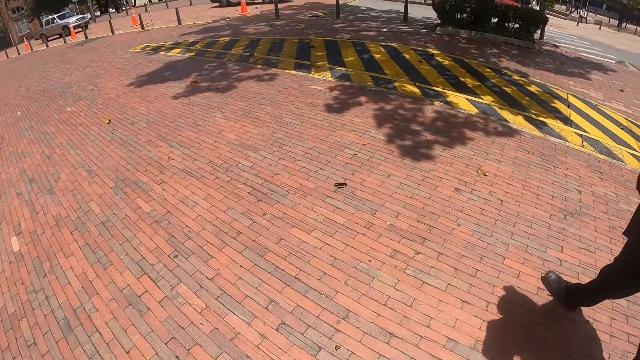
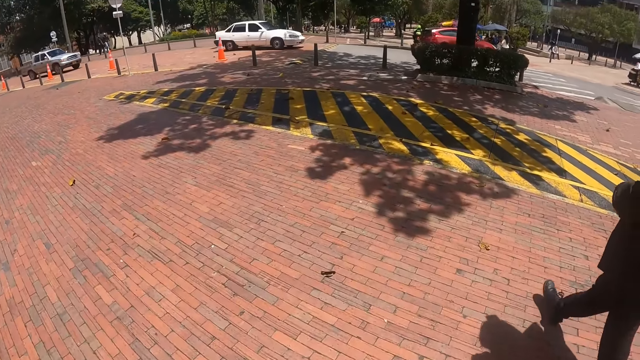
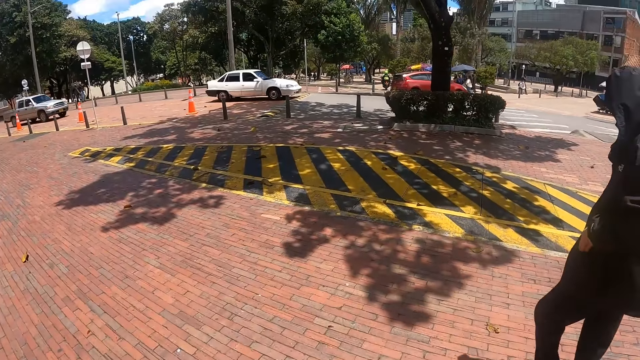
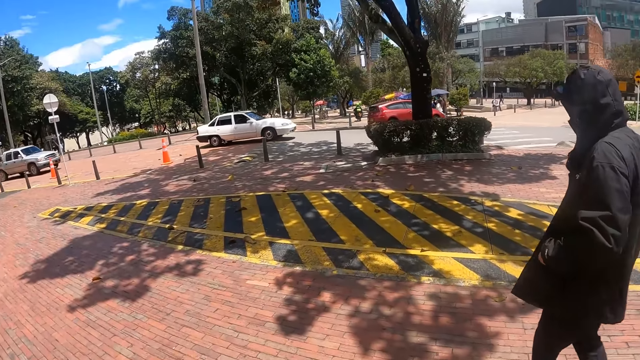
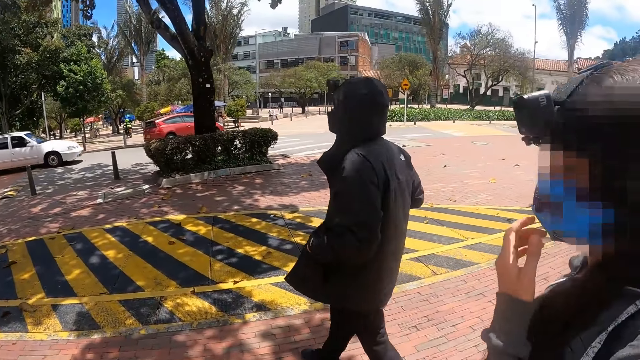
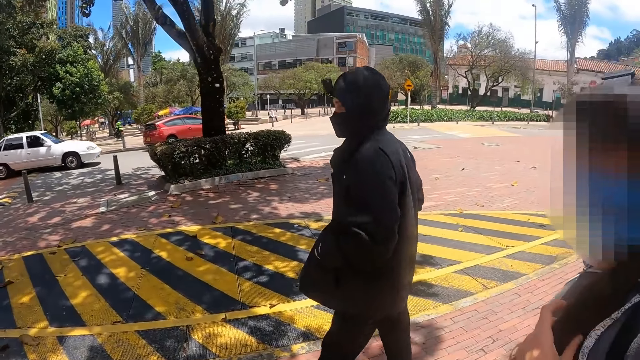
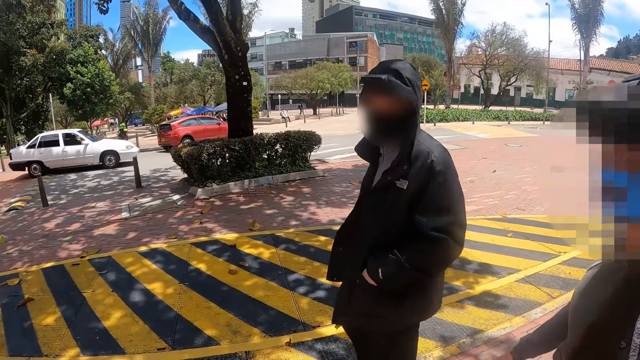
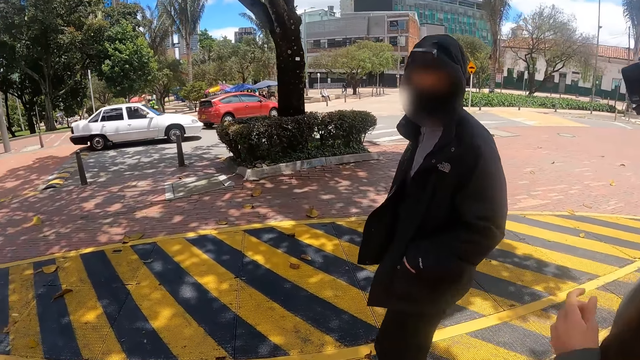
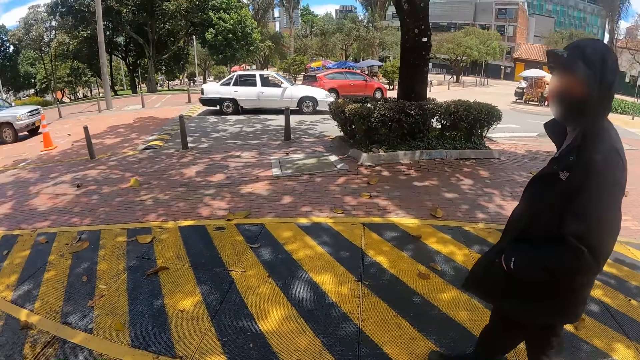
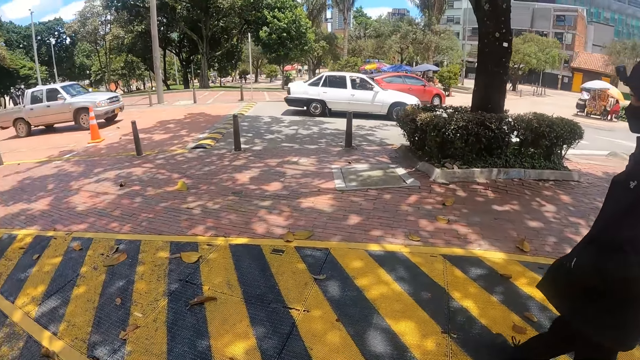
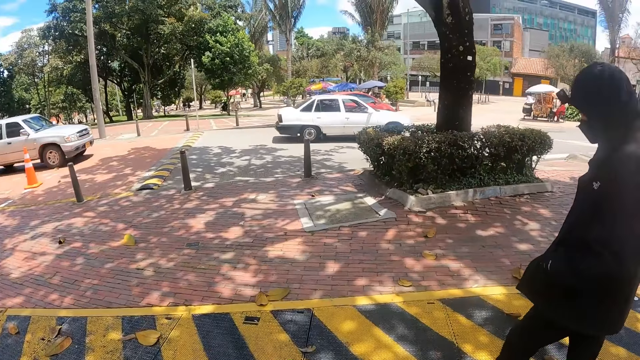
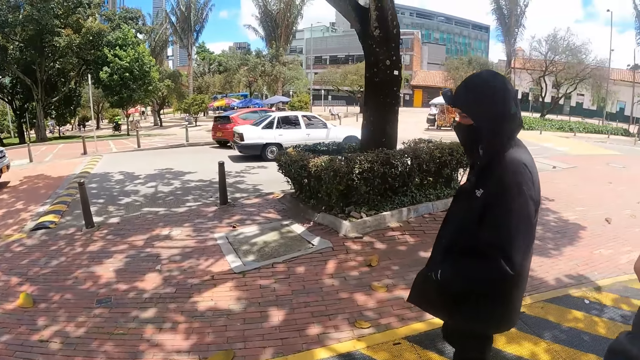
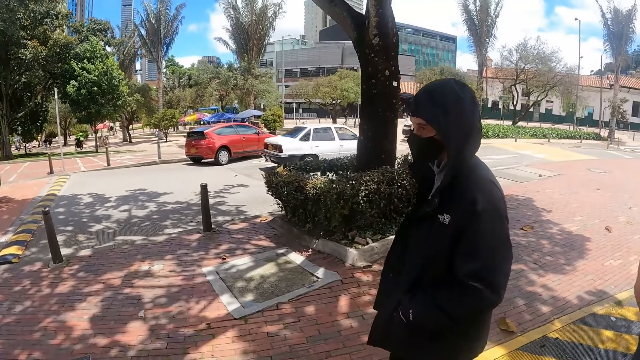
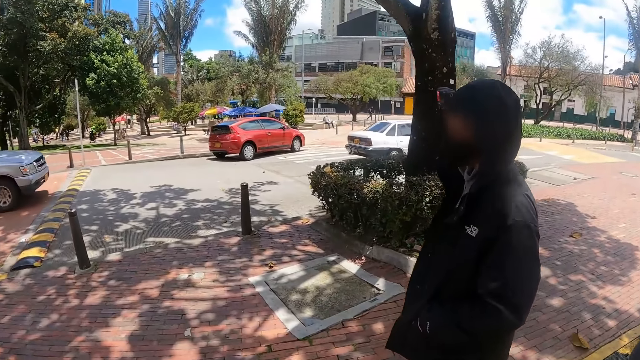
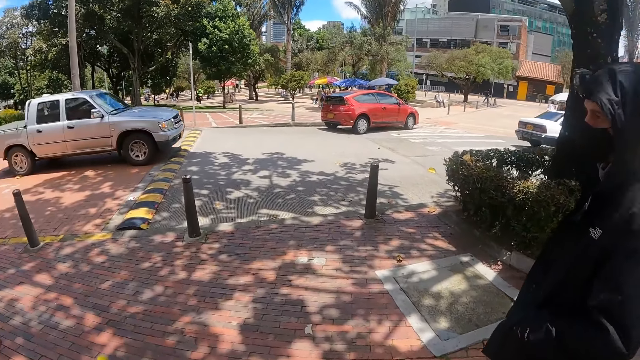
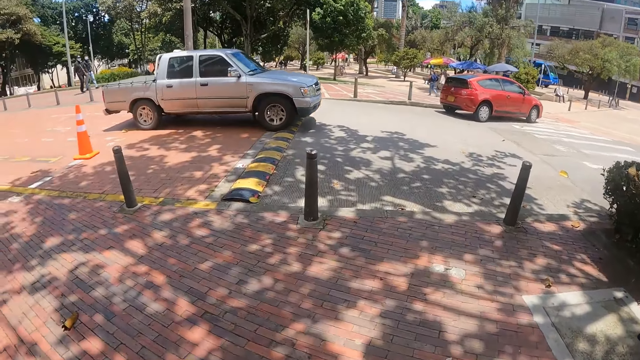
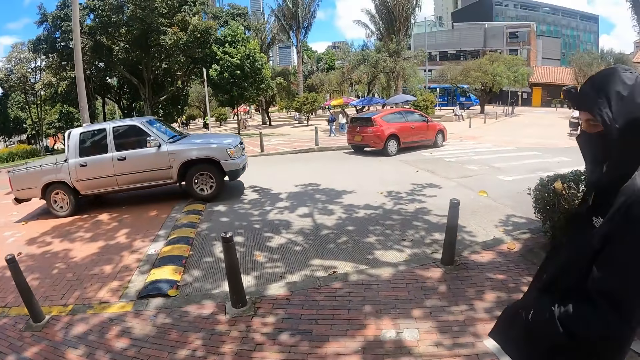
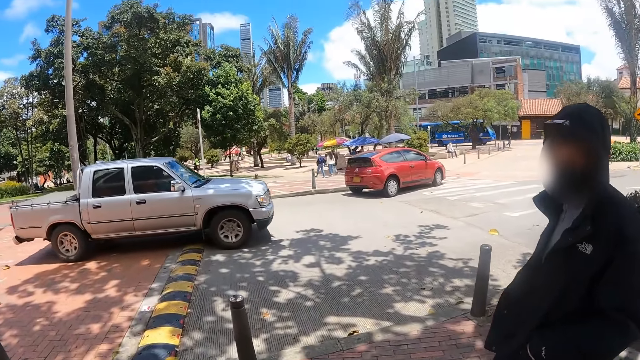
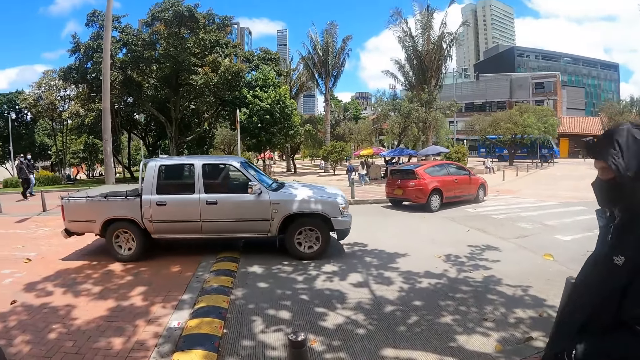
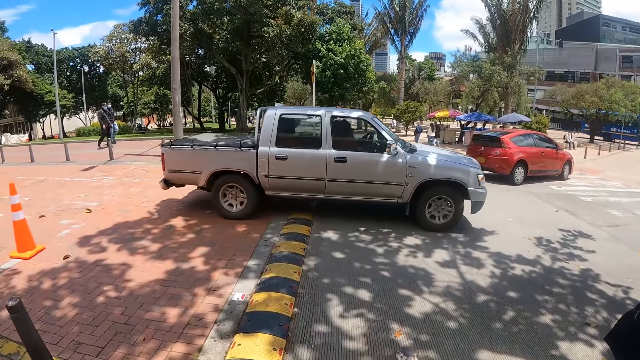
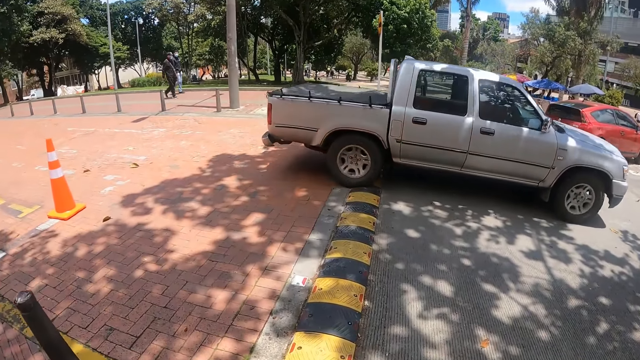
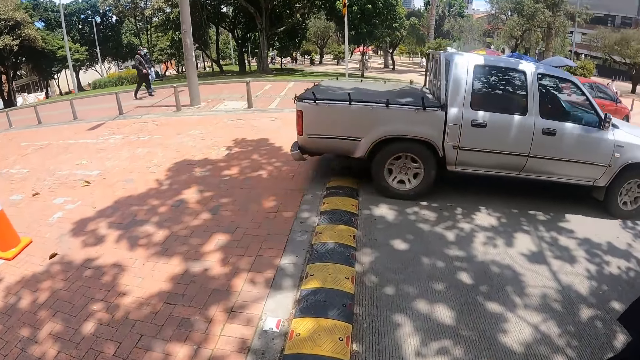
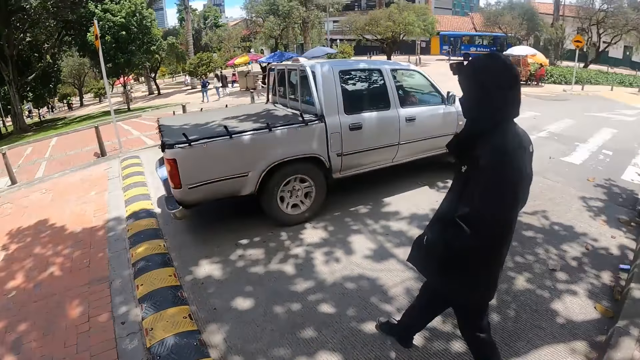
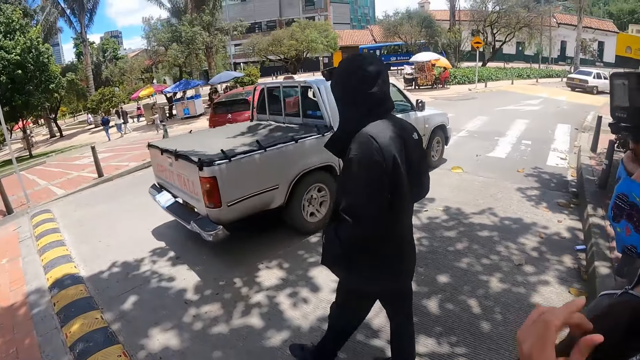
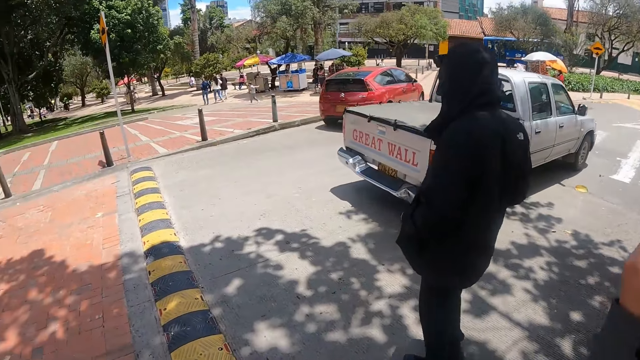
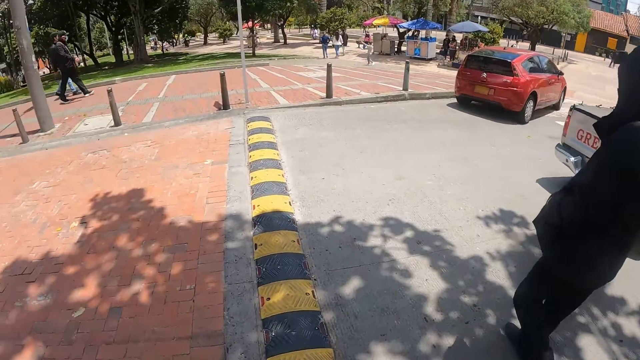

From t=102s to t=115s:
The camera wearer talks to a person. They talk to another person. They walk in the street. They talk to the other person. They walk around.

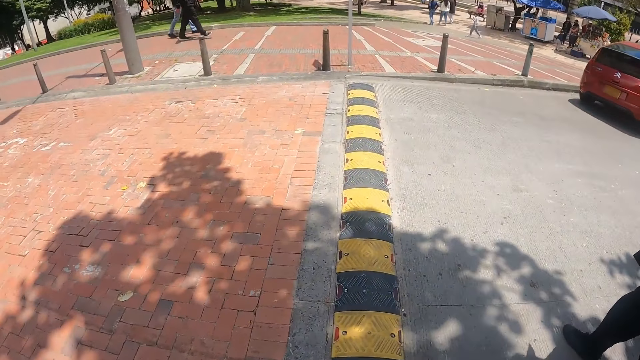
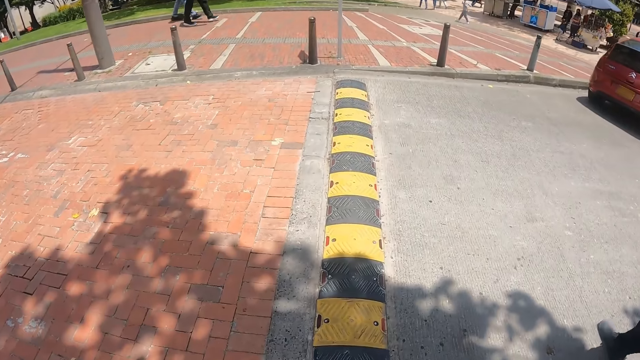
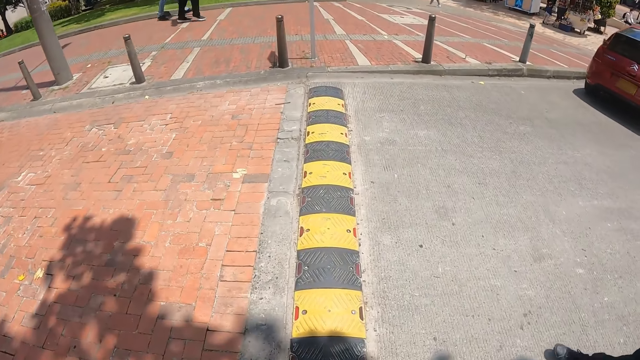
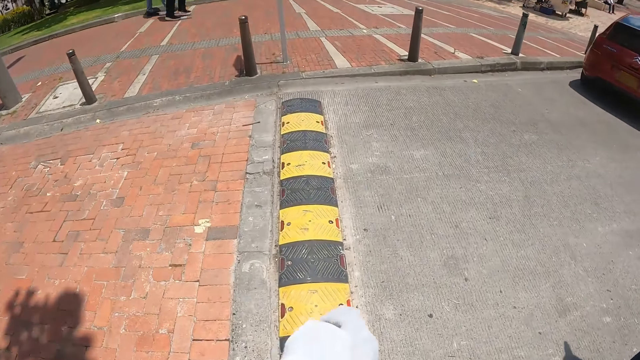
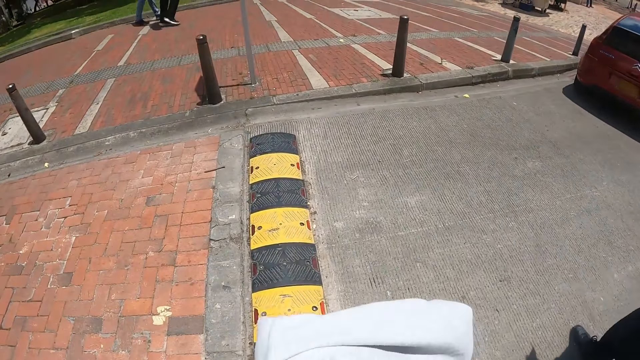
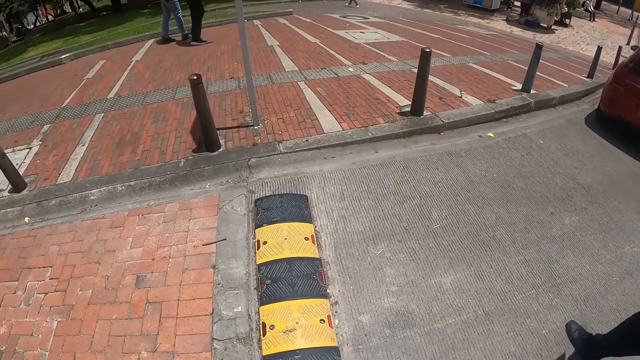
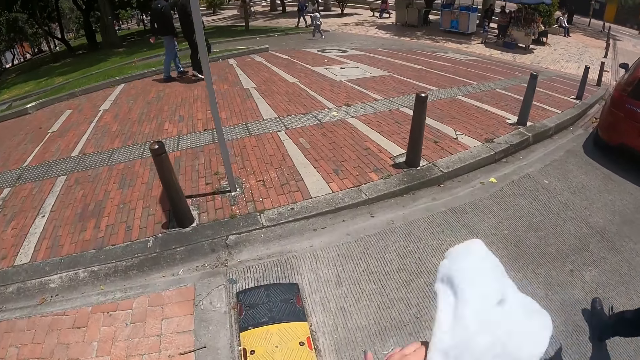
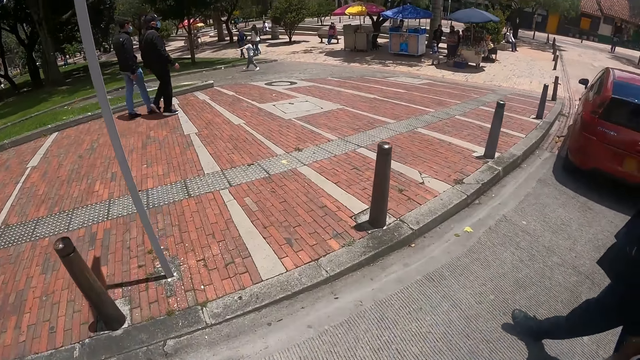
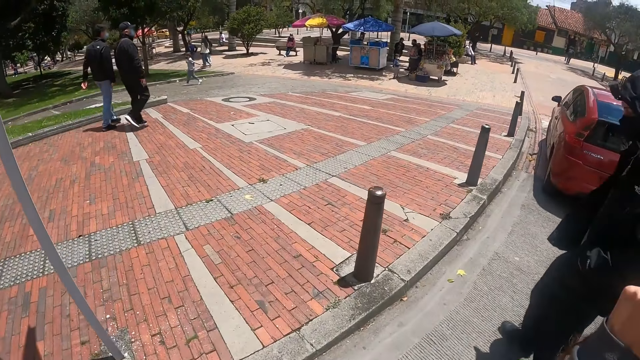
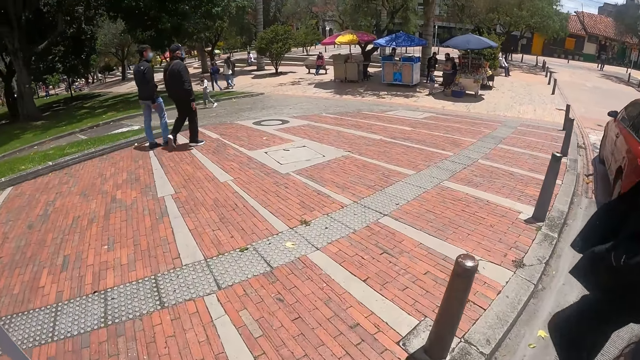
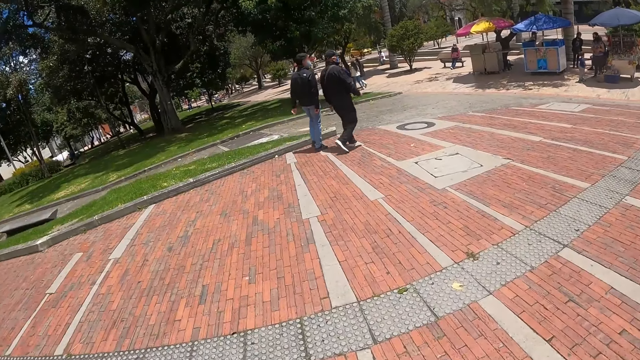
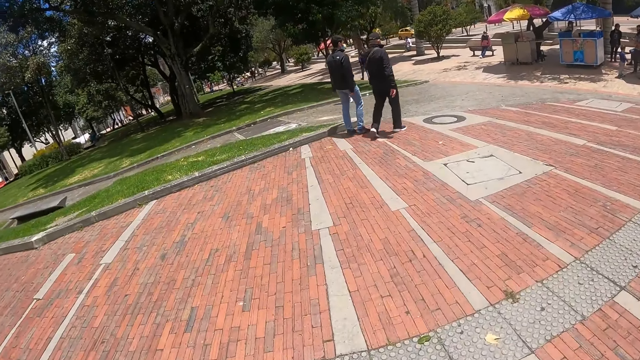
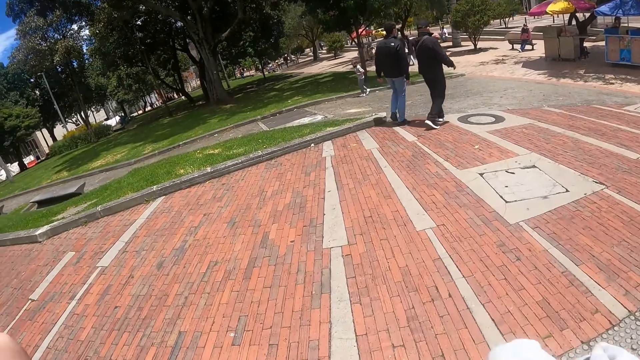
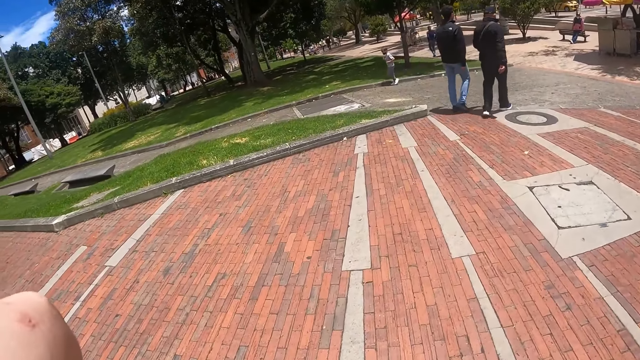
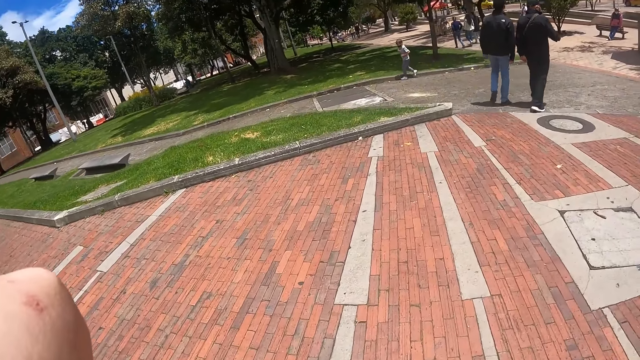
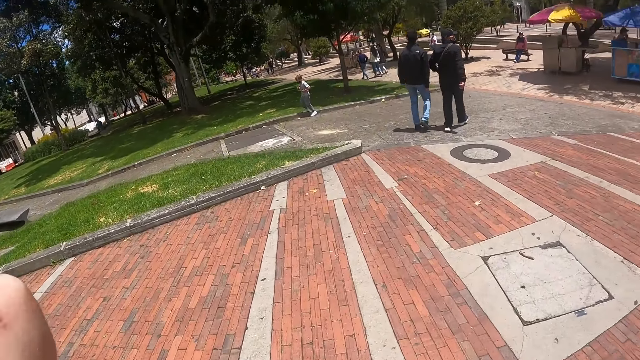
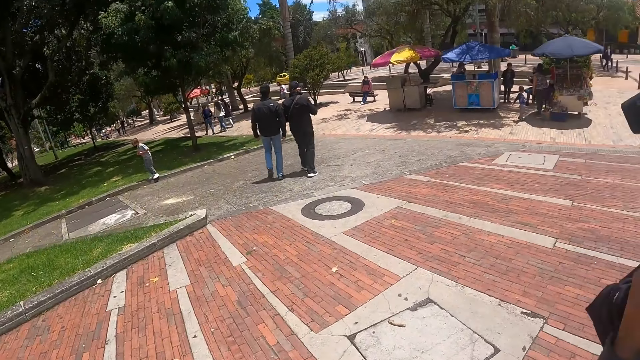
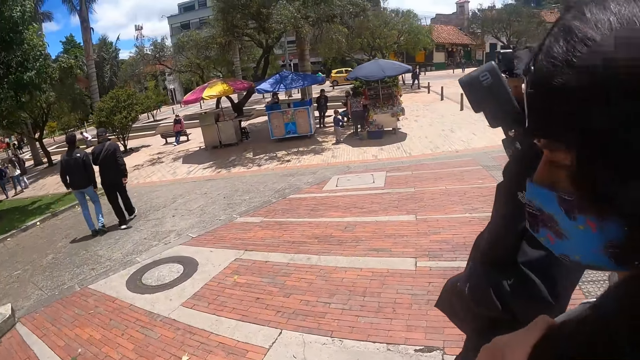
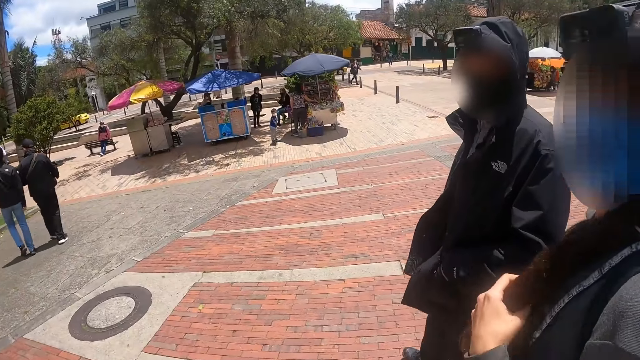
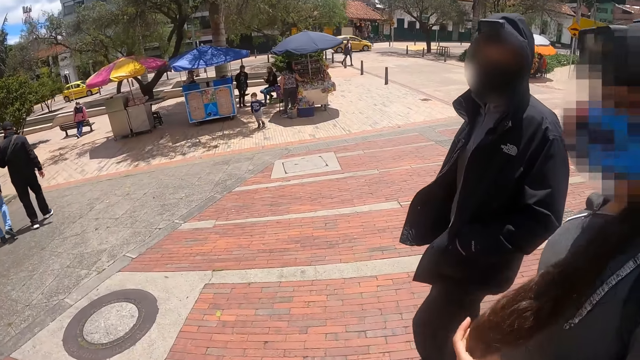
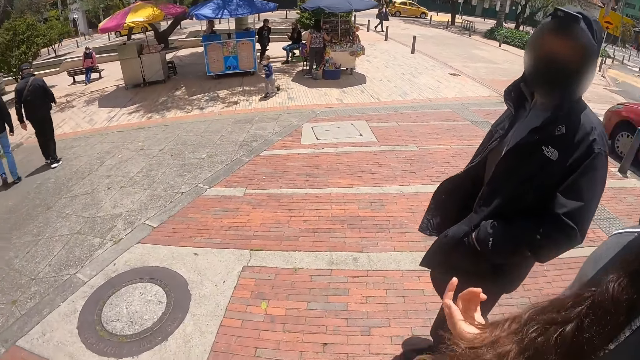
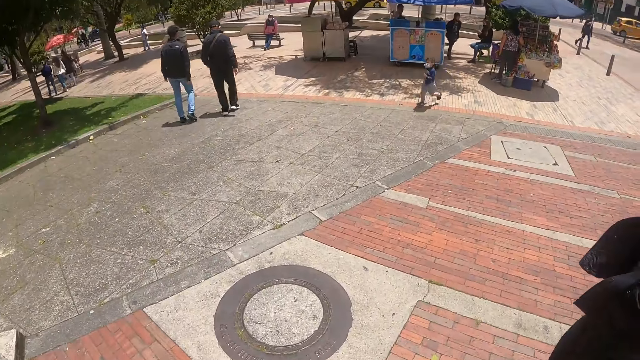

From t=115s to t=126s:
The camera wearer swings a white cloth. They walk around. They talk to a person and another person.
